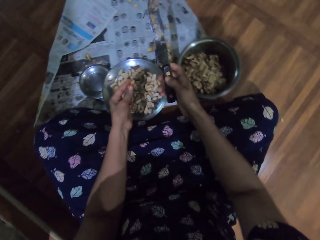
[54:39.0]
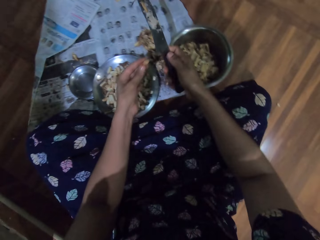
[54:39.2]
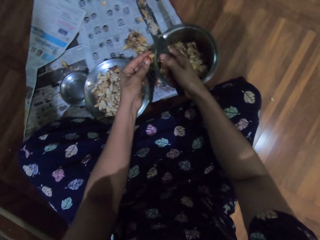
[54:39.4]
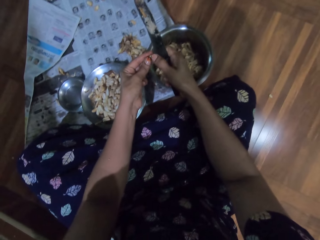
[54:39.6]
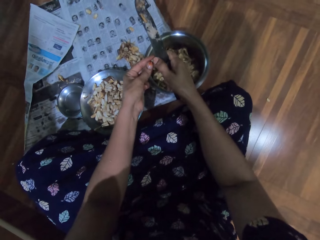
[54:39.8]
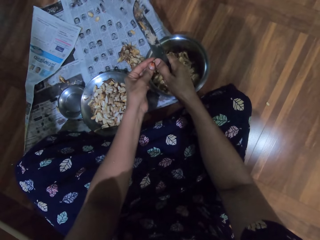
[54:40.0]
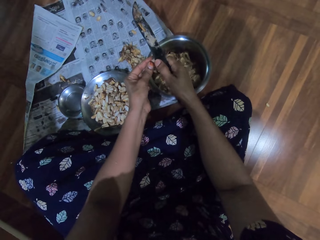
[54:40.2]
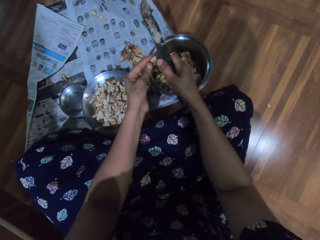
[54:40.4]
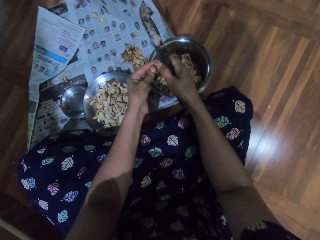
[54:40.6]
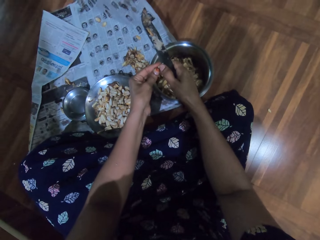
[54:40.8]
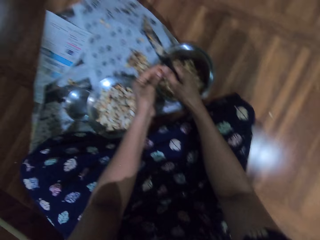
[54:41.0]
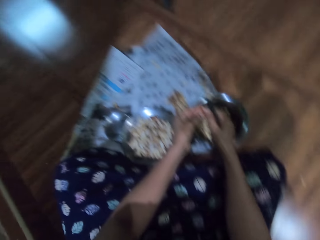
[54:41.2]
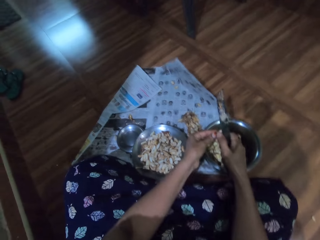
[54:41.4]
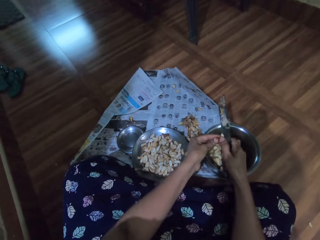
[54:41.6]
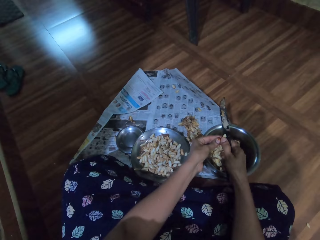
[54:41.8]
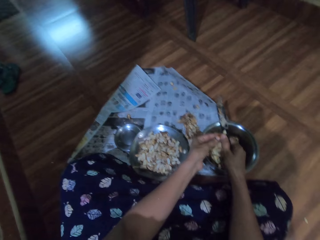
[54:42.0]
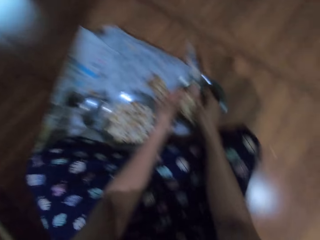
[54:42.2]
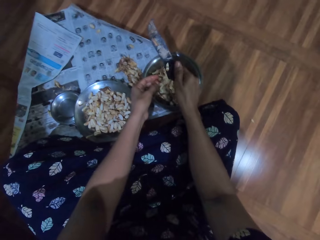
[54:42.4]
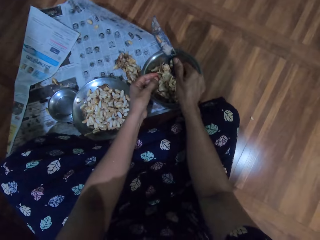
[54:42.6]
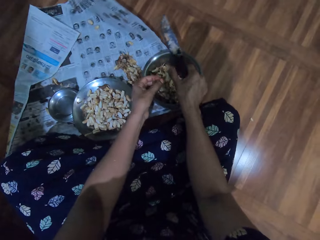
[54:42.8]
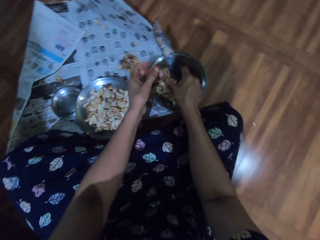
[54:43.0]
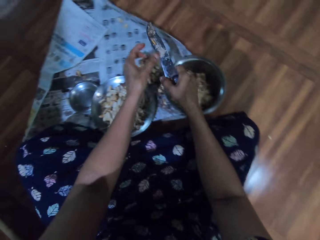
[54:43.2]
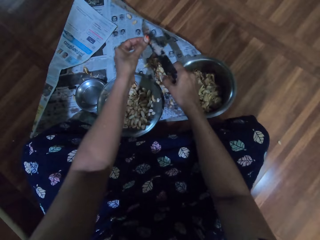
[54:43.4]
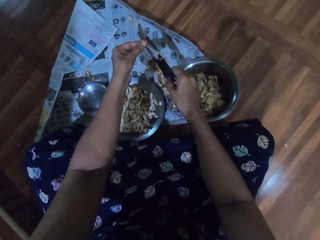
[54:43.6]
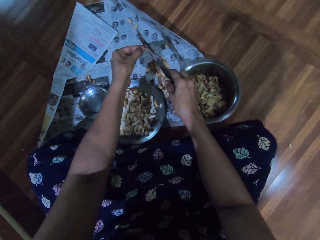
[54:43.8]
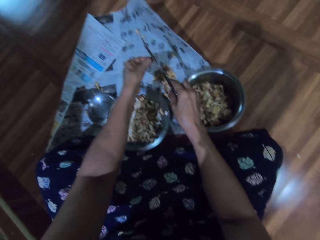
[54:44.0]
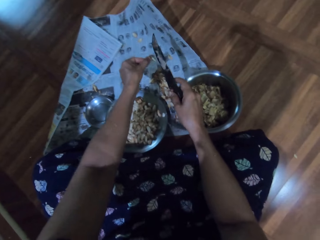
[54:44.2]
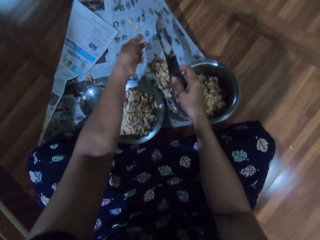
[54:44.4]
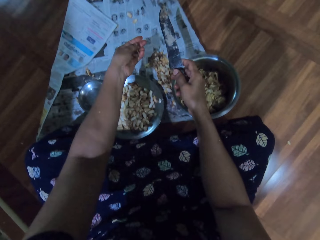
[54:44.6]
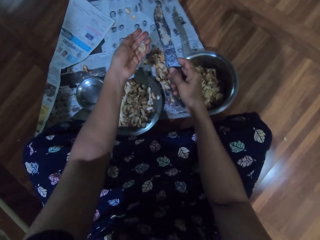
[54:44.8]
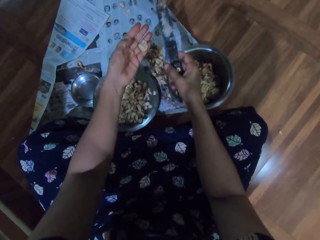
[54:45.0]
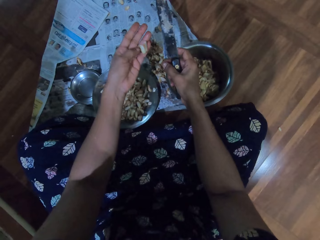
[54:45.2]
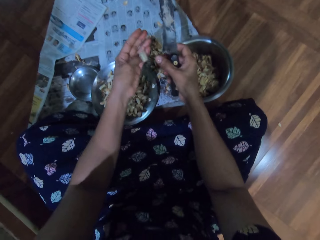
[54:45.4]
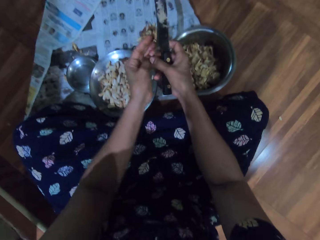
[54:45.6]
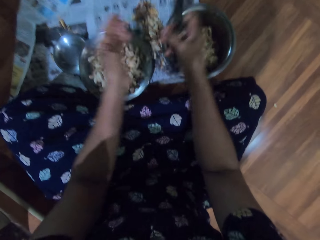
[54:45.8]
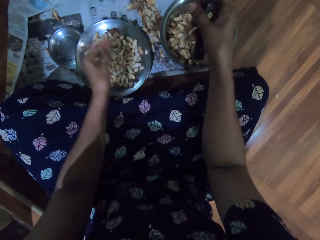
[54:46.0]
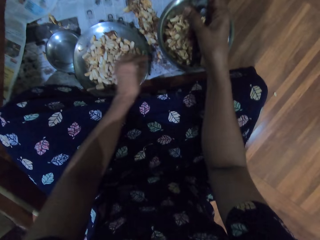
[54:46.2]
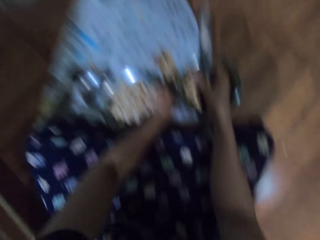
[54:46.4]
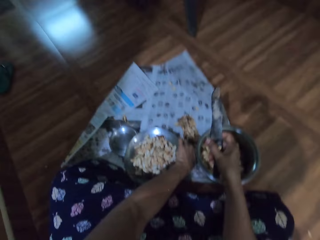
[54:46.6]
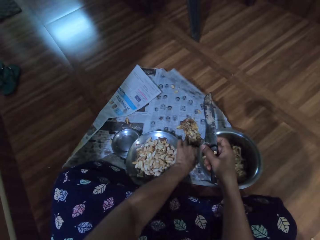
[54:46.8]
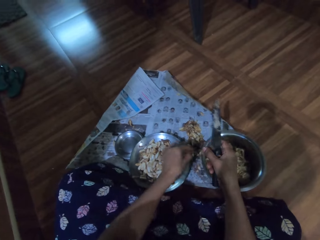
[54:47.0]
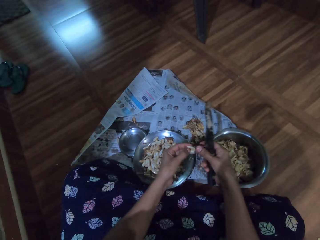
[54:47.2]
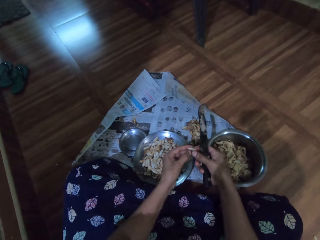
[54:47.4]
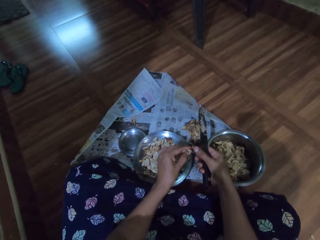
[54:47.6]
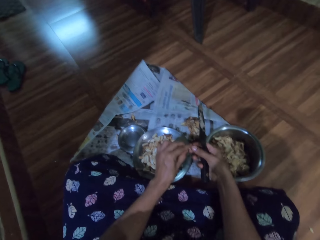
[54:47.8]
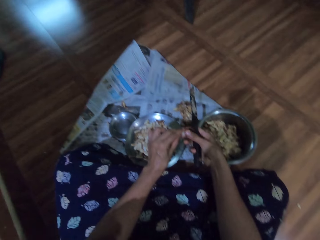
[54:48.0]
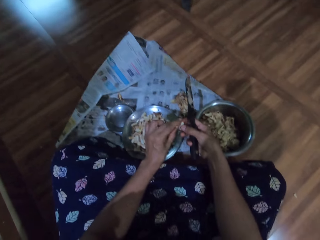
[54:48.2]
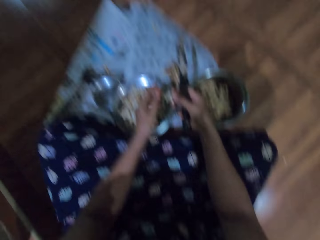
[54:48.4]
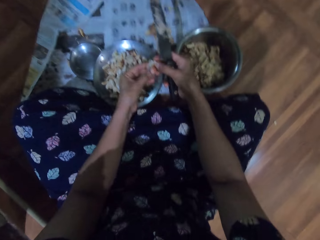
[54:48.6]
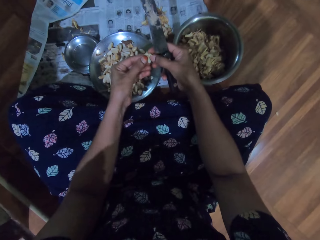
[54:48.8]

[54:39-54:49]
The camera wearer cuts the garlic pod in her left hand into the steel bowl on the newspaper on the floor with the knife in her right hand. She peels the garlic. She looks at the floor. She removes garlic pod shafts from the knife in her right hand with her left hand. She looks at the garlic on the hand. She drops the garlic pod in her left hand on the newspaper on the floor. She picks the garlic pod on the newspaper on the floor with her left hand. She peels the garlic pod with both hands.

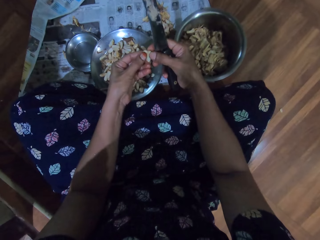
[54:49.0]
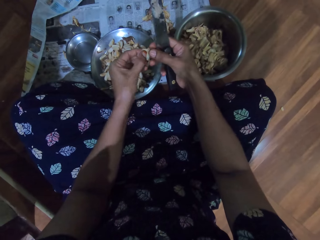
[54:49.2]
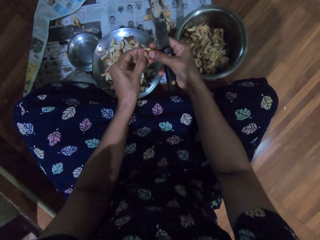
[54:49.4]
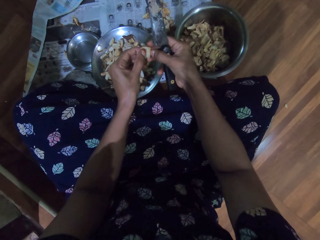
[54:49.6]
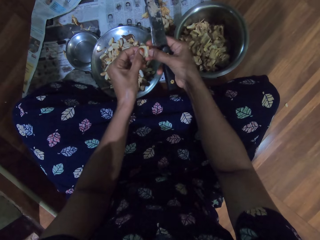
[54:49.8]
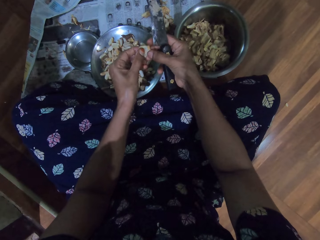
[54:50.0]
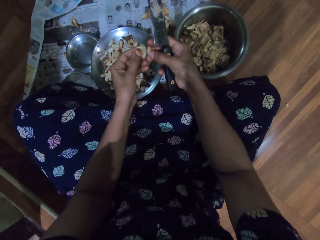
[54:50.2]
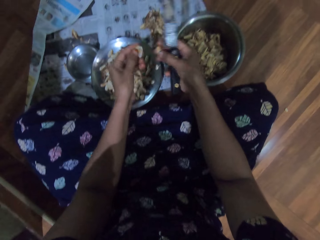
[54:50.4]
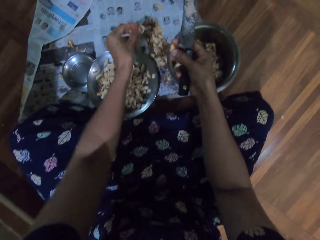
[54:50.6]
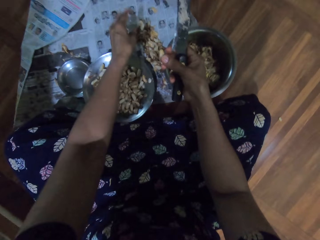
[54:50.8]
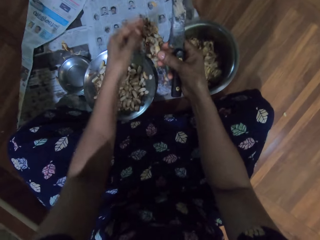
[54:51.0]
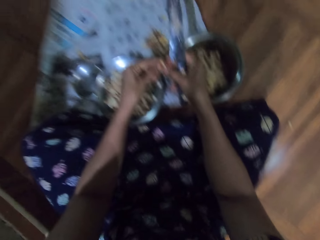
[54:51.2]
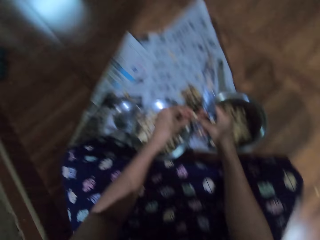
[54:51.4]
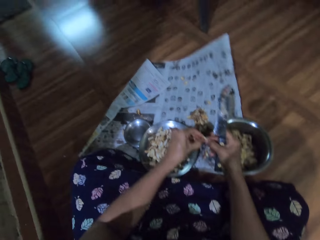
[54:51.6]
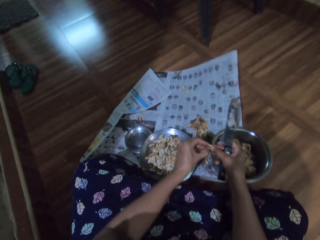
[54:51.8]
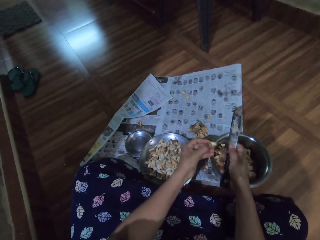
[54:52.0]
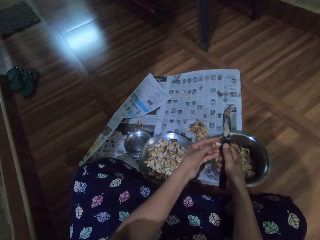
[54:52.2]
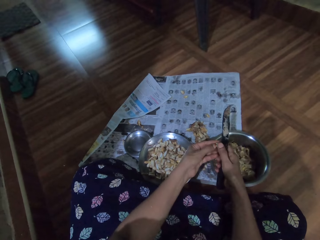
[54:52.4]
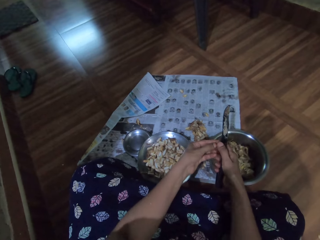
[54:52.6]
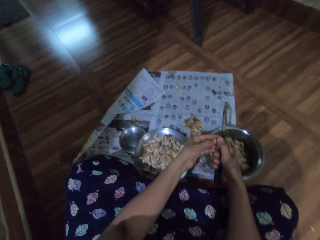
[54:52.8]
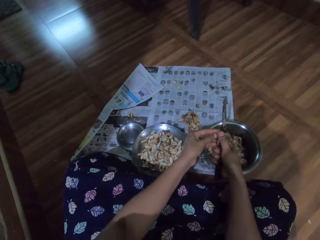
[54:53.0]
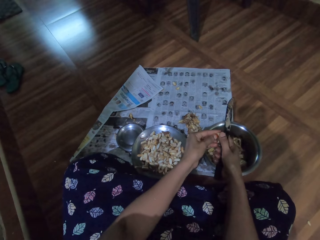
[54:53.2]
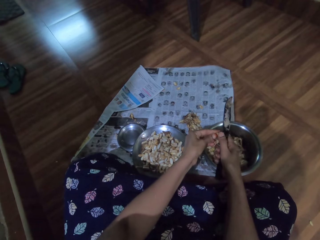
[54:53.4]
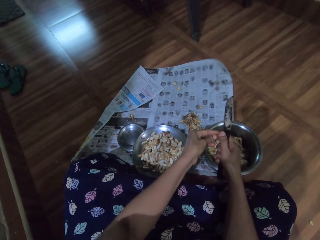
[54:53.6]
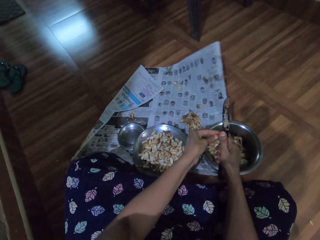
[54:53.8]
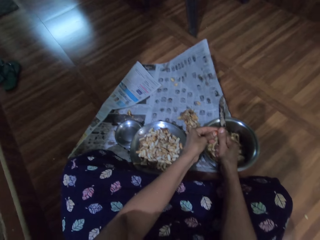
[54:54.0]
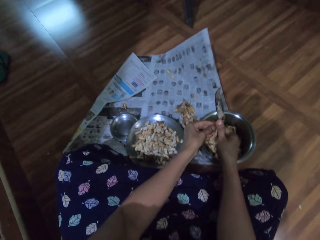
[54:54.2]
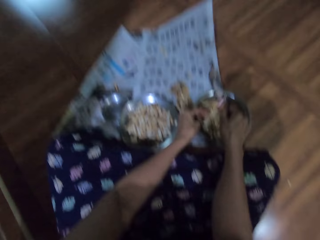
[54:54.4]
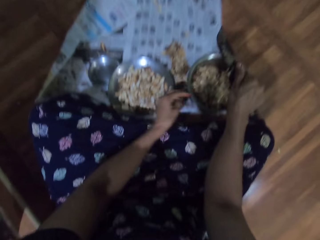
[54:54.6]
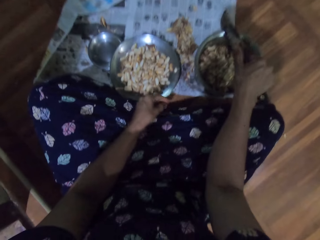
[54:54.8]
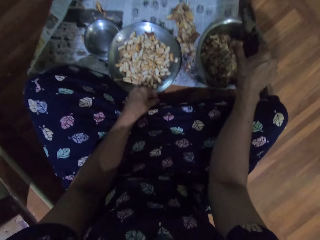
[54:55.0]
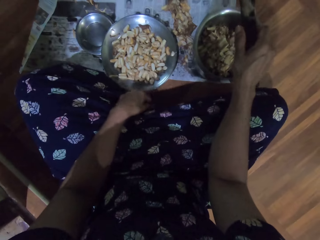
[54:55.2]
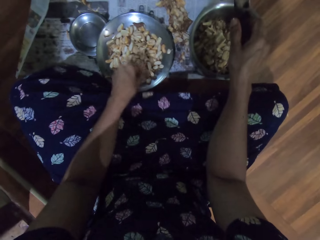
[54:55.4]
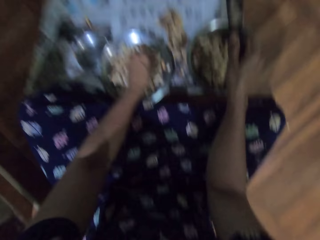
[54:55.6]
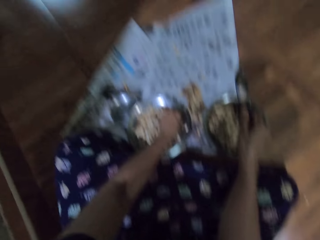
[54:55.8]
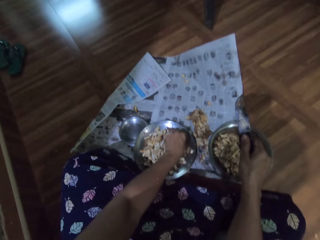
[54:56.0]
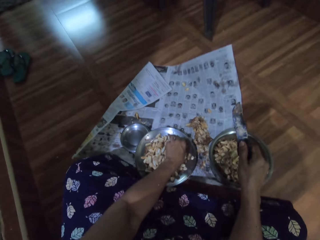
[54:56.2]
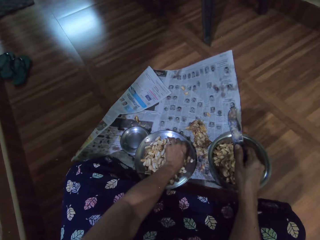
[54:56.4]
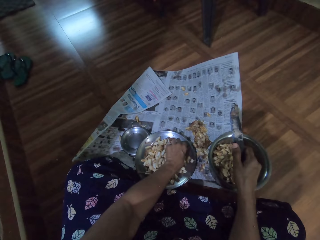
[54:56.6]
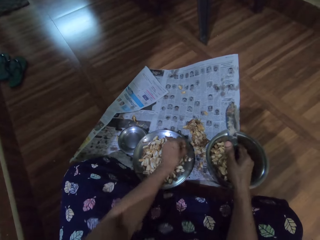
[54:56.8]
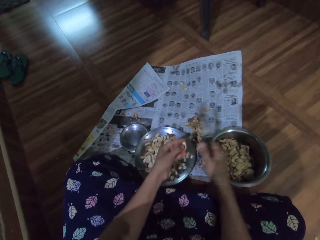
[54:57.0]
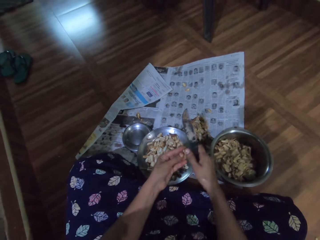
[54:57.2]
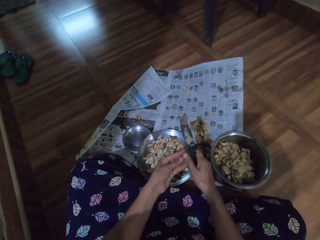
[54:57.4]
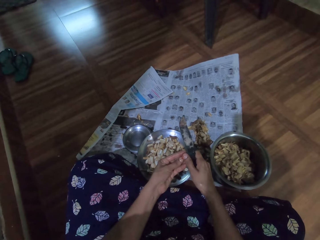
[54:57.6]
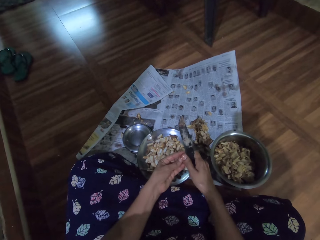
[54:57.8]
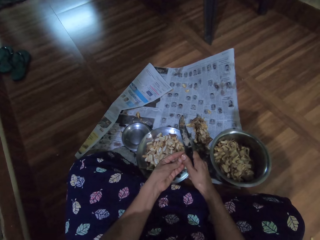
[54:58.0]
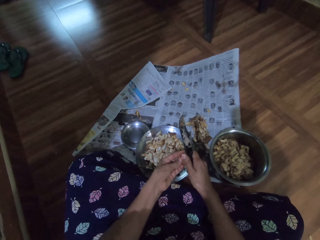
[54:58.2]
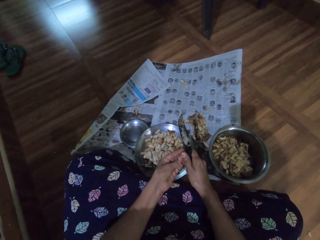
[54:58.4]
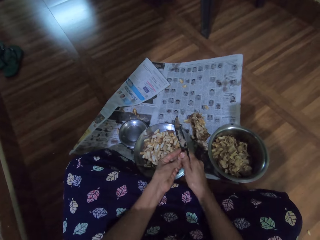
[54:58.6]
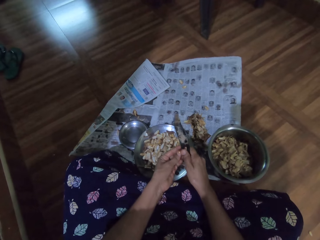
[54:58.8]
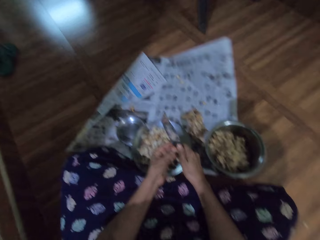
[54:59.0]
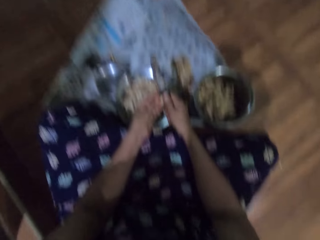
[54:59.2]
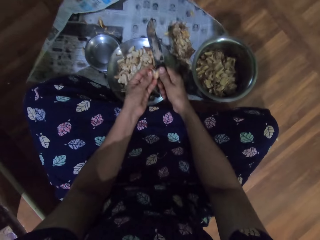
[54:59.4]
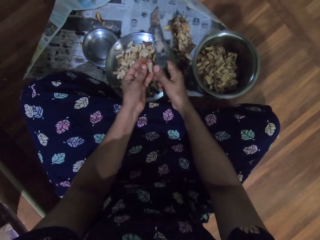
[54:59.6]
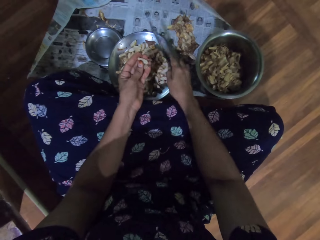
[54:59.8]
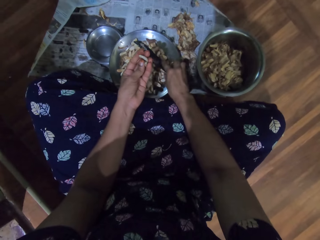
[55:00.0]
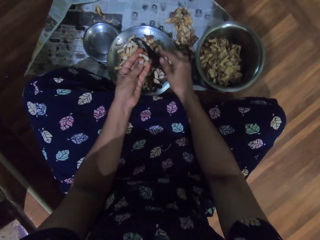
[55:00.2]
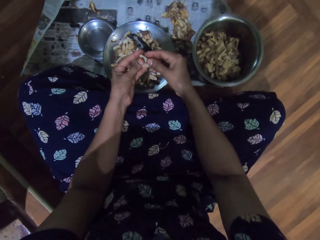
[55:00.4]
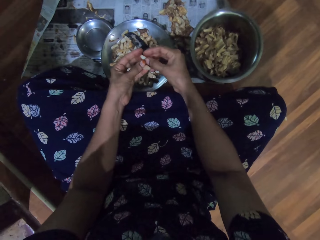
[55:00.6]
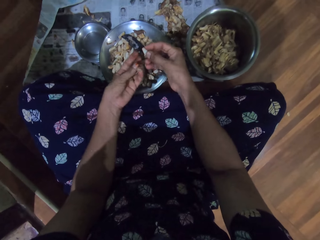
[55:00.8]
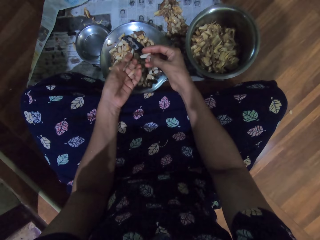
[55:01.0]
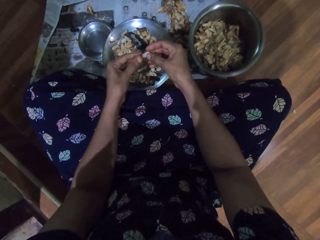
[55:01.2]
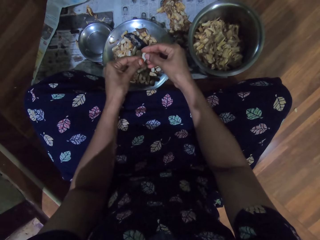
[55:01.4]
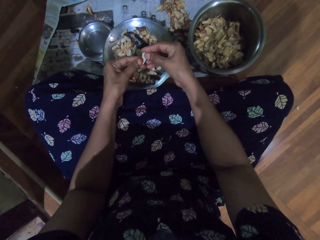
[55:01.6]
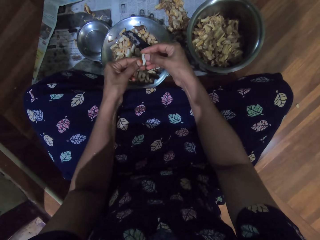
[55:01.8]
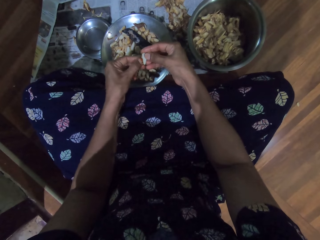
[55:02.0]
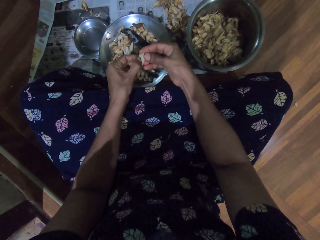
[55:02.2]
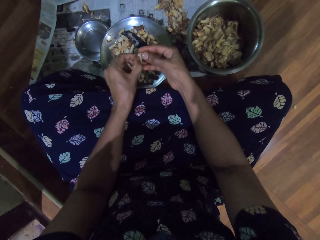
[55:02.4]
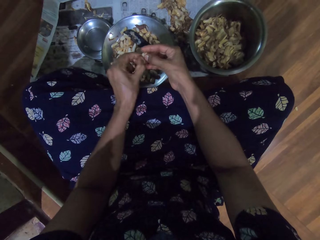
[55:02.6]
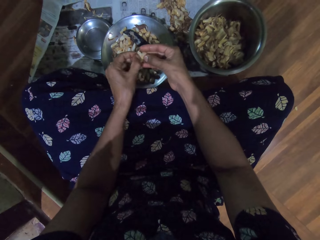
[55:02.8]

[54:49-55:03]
The camera wearer peels garlic by hand. She drops the shaft of the pod in her left hand on the newspaper on the floor. She peels the garlic. She cuts the garlic pod in her left hand into the steel bowl on the newspaper on the floor with the knife in her right hand. She drops the garlic in the pot. She picks a garlic pod from the steel bowl on the newspaper on the floor with her left hand. She peels the garlic. She cuts the garlic pod in her left hand with the knife in her right hand. She places the knife in her right hand into the steel bowl on the newspaper on the floor. She peels the garlic pod with both hands.
